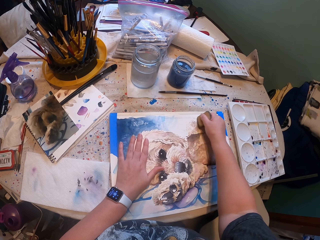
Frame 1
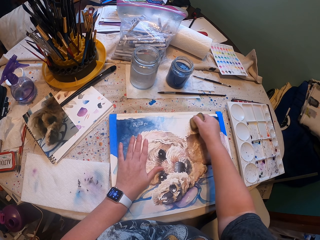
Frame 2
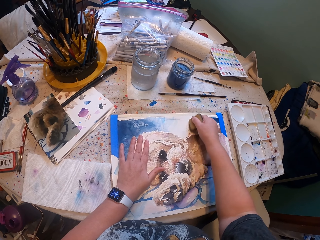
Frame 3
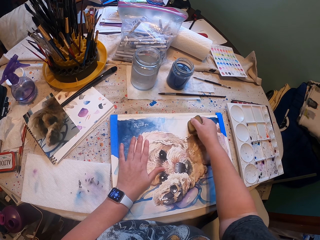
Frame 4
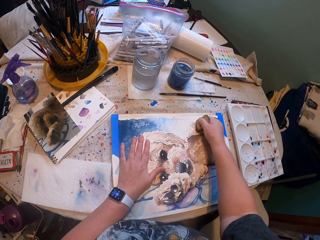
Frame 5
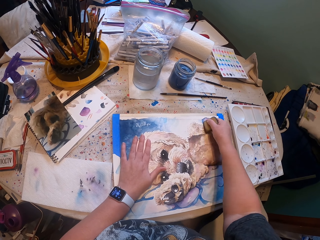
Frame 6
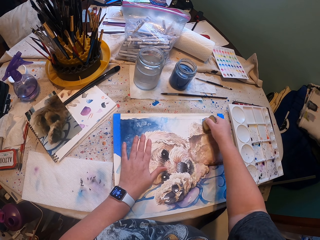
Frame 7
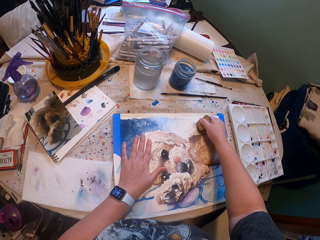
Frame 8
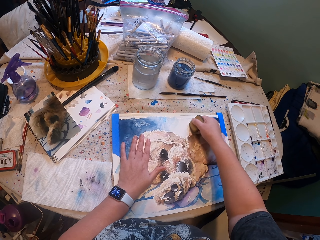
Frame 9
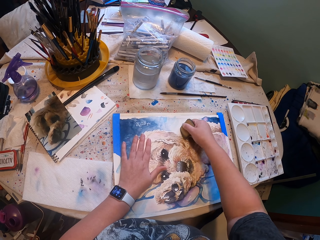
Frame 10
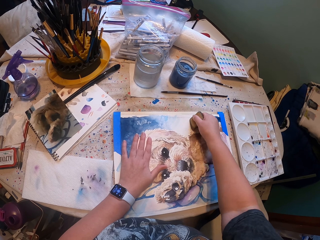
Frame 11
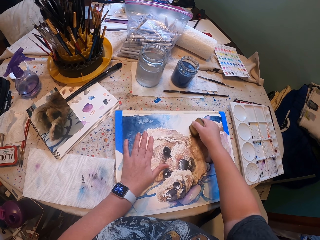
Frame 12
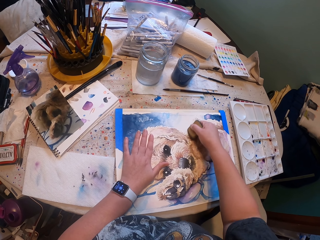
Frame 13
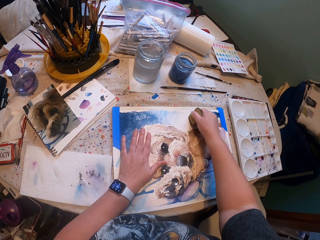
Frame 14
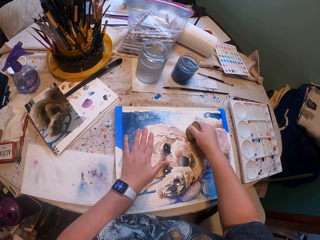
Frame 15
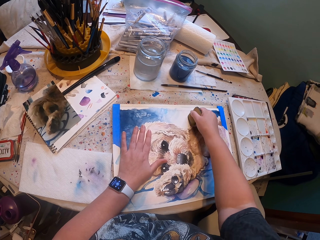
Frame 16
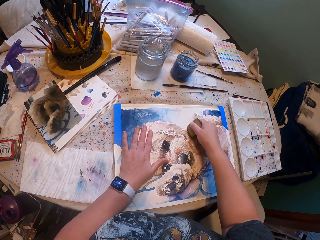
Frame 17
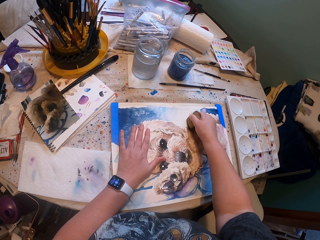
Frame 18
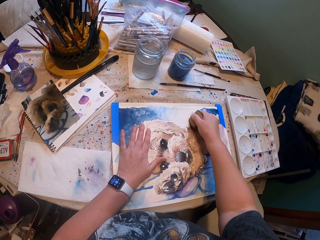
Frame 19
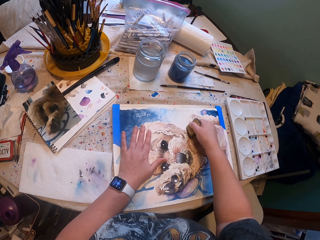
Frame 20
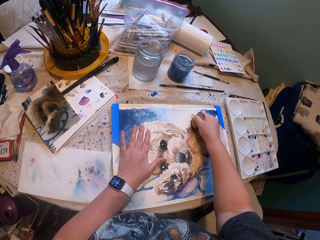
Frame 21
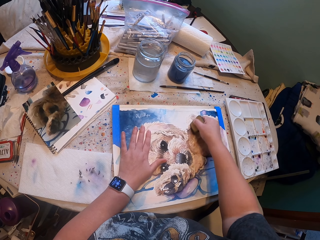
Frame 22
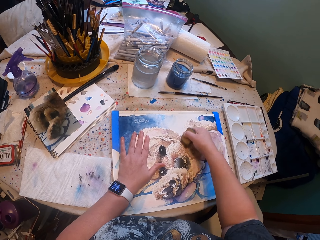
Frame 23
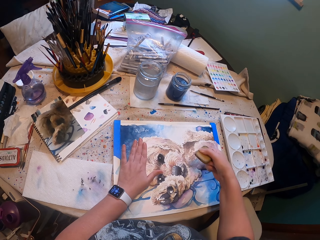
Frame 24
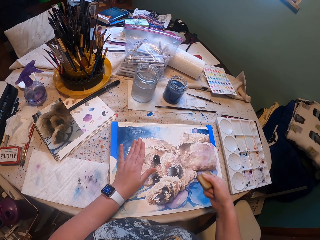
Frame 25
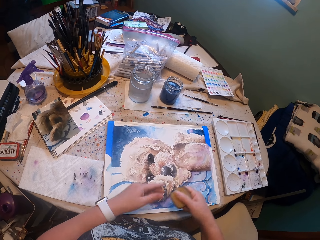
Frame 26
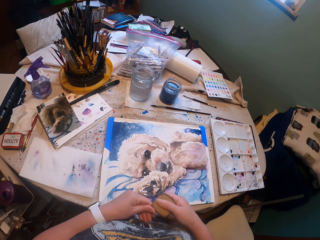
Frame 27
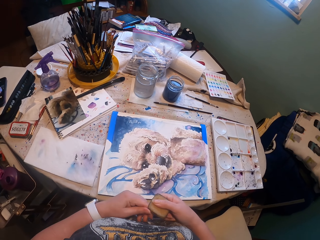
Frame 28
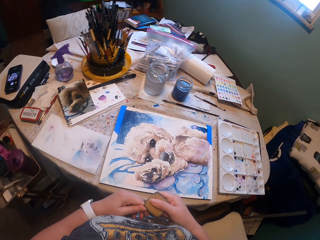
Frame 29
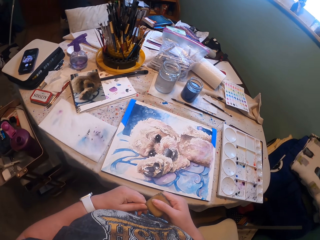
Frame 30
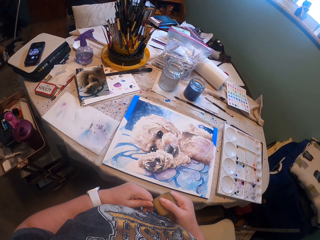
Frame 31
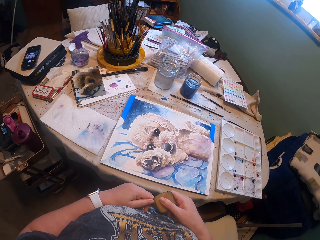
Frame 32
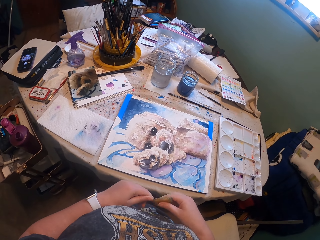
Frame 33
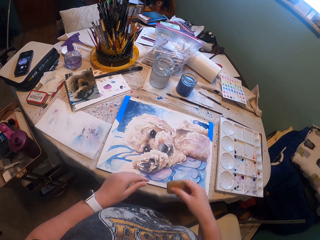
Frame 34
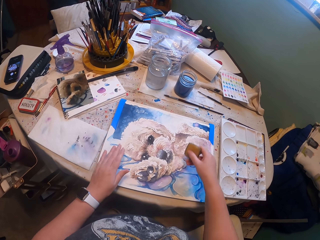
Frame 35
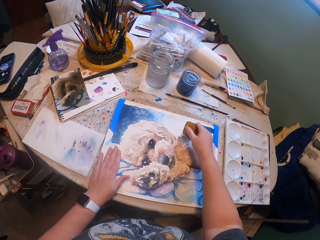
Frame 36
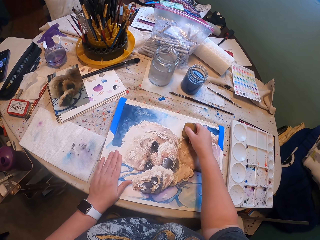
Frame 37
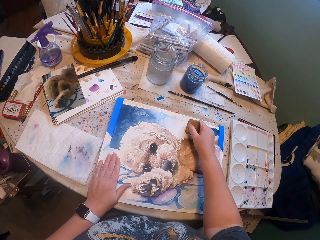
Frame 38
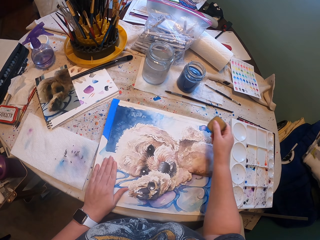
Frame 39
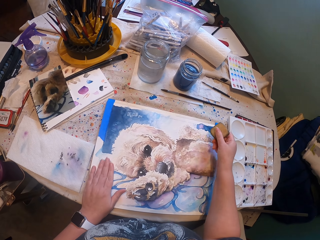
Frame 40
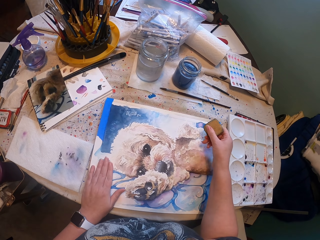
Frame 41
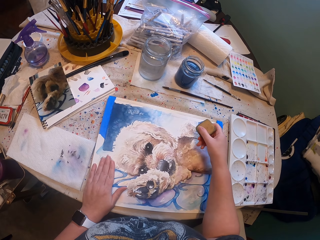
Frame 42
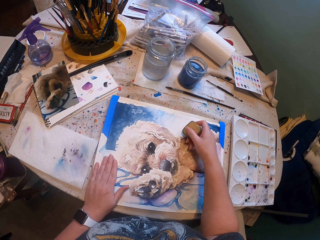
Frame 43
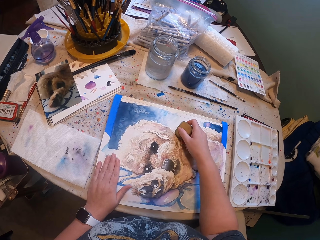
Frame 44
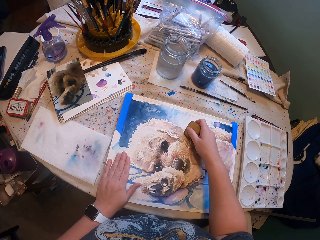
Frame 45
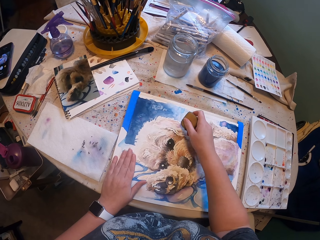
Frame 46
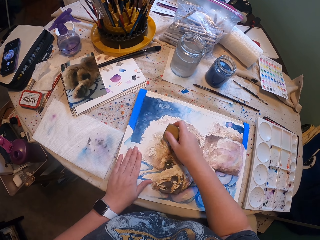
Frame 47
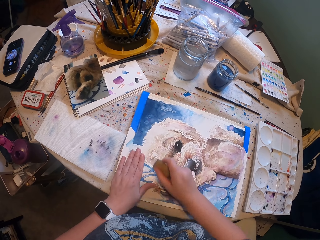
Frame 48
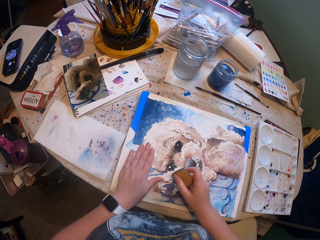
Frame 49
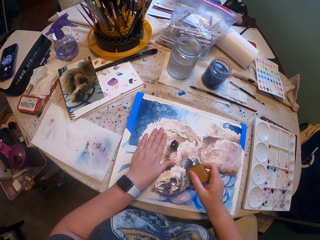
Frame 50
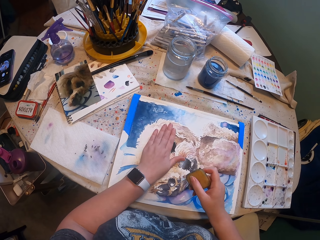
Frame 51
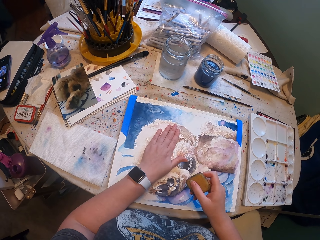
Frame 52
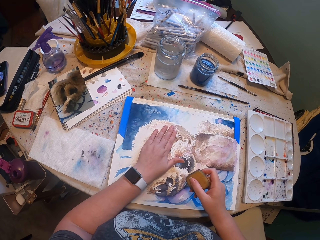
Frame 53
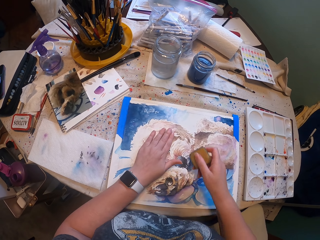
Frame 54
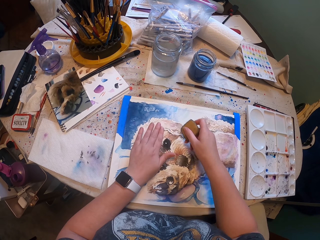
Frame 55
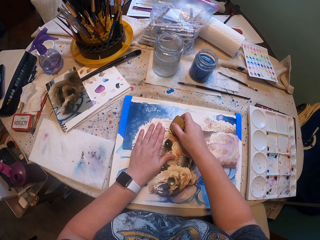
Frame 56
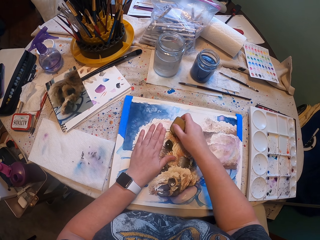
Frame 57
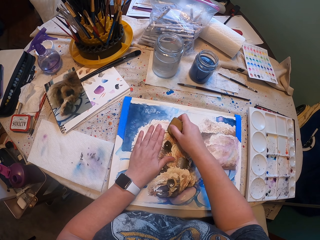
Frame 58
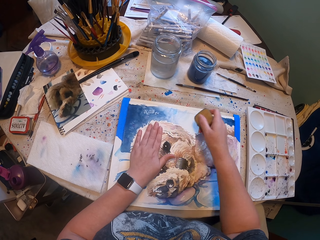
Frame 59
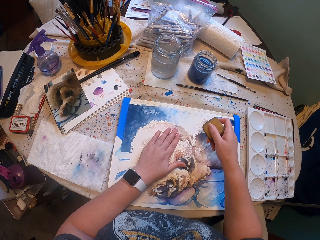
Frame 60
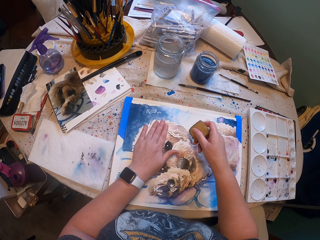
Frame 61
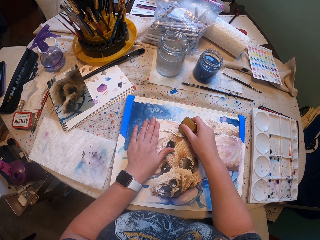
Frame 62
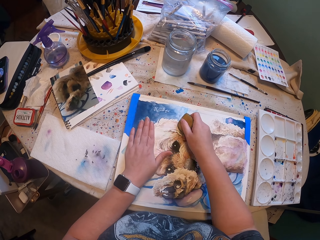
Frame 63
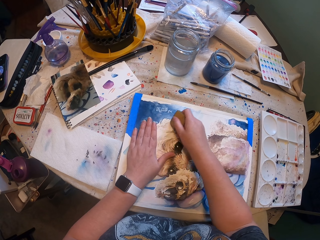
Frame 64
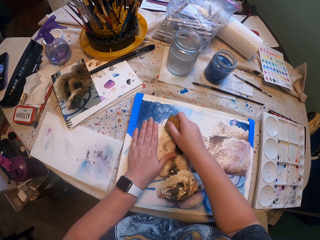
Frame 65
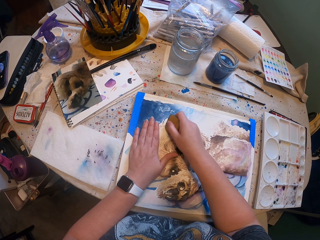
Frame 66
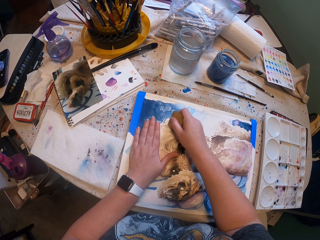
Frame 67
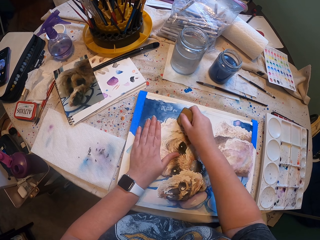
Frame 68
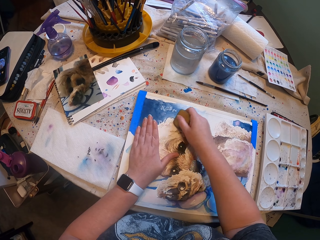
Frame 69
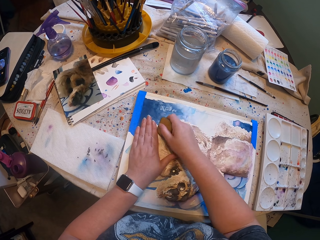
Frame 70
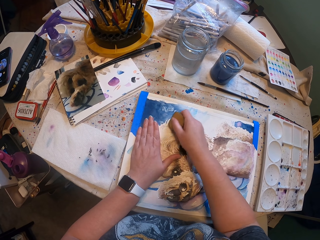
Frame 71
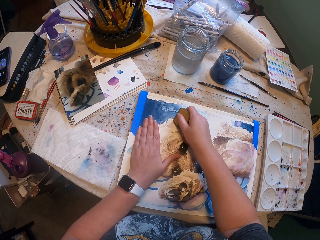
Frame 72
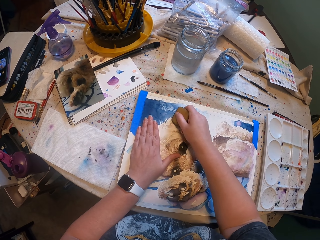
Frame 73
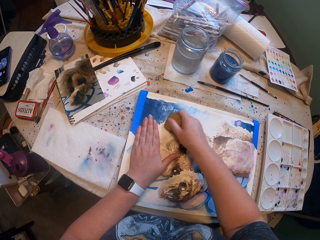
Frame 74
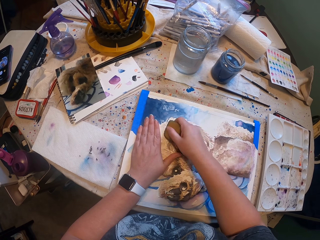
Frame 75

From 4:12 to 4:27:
The camera wearer removes something from something. They do something with something on the drawing. They touch the drawing with the hand. They do something with something on the drawing.

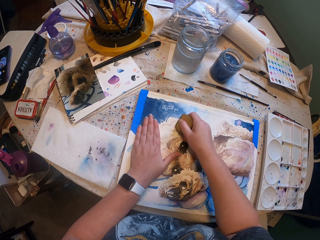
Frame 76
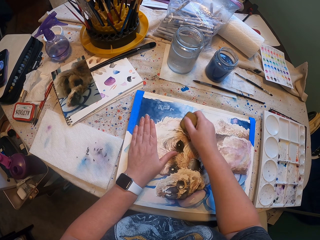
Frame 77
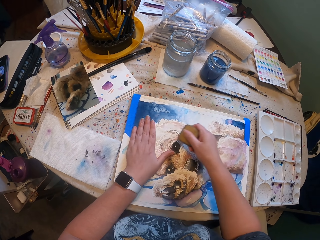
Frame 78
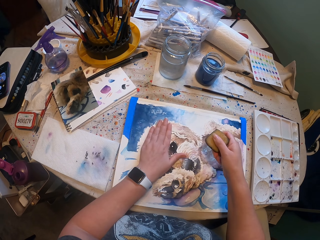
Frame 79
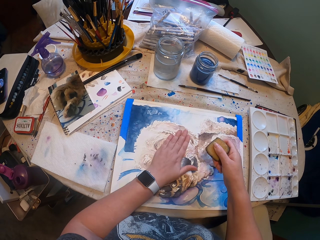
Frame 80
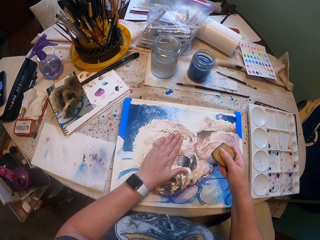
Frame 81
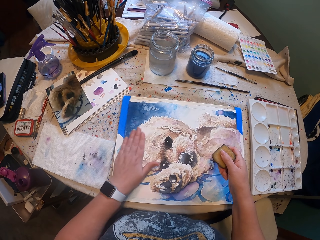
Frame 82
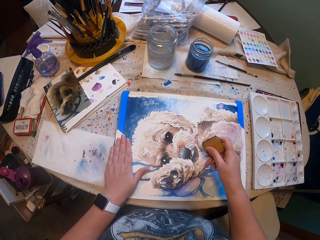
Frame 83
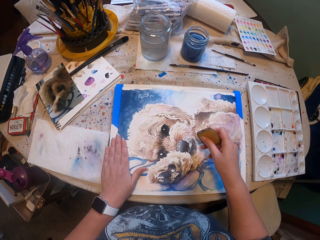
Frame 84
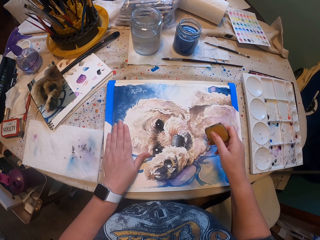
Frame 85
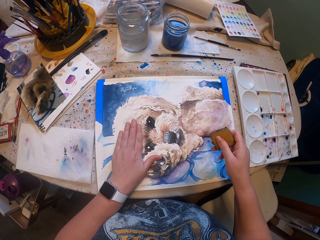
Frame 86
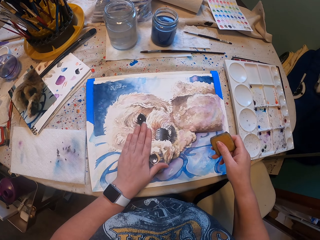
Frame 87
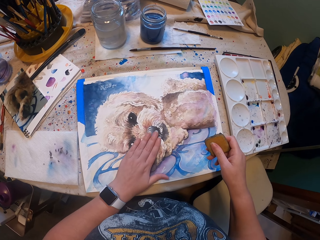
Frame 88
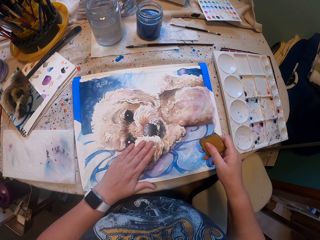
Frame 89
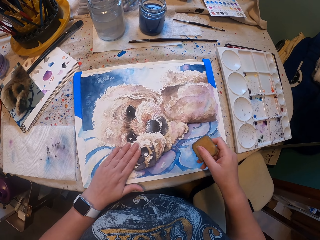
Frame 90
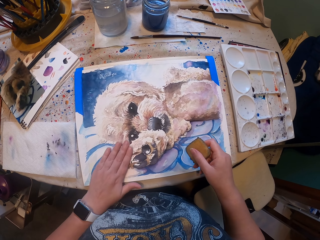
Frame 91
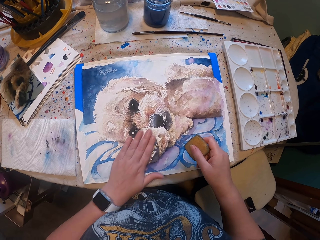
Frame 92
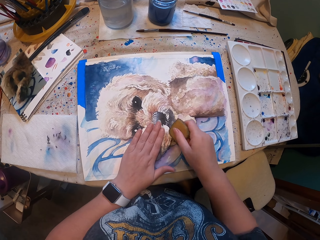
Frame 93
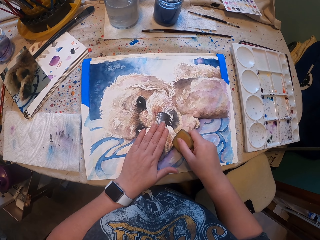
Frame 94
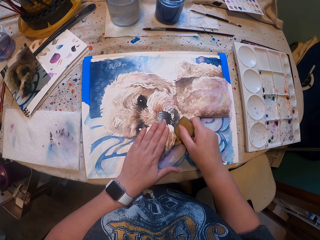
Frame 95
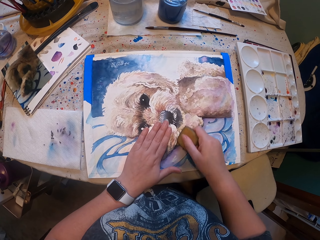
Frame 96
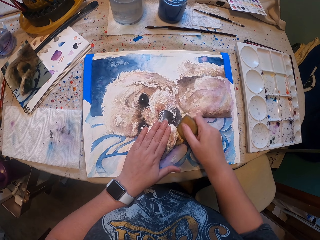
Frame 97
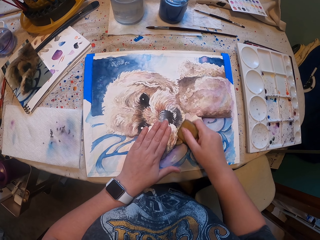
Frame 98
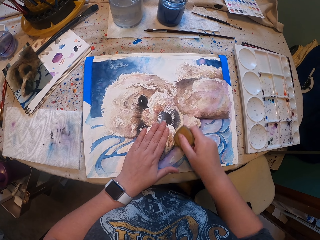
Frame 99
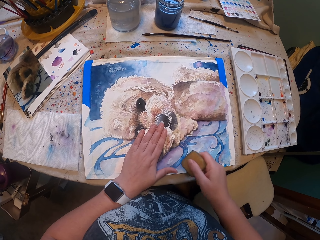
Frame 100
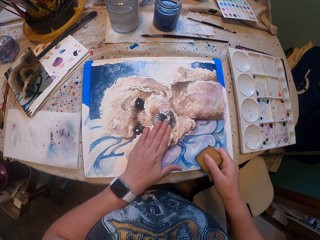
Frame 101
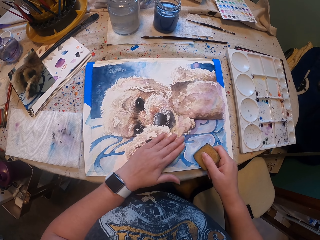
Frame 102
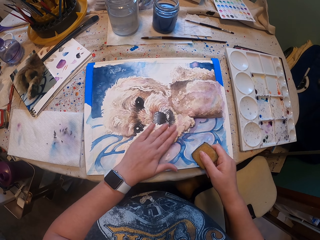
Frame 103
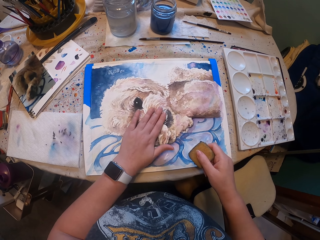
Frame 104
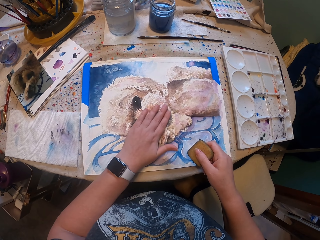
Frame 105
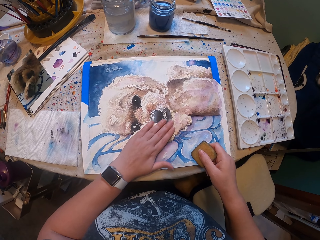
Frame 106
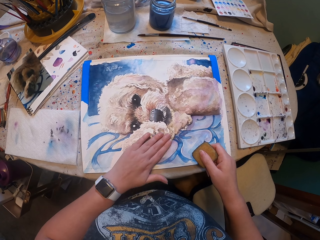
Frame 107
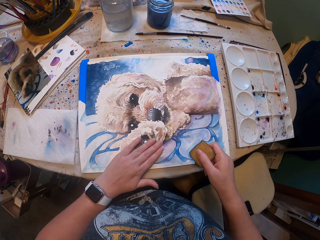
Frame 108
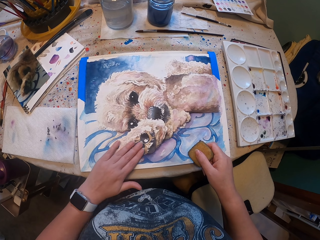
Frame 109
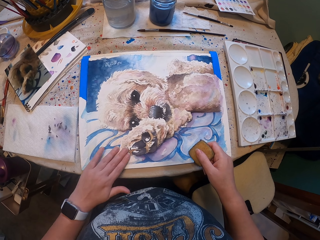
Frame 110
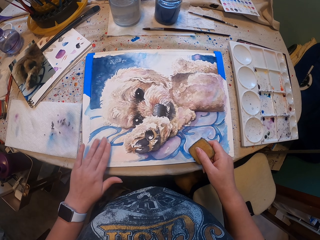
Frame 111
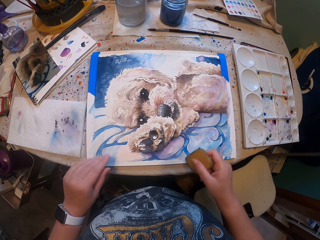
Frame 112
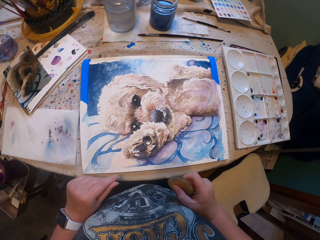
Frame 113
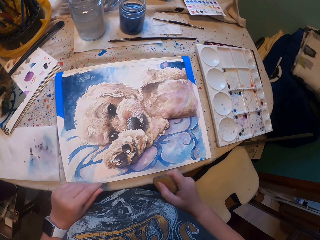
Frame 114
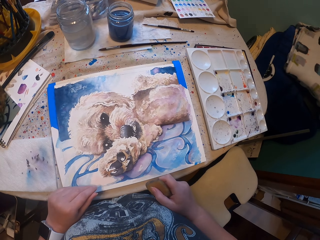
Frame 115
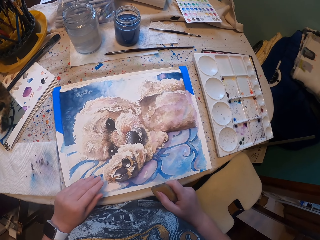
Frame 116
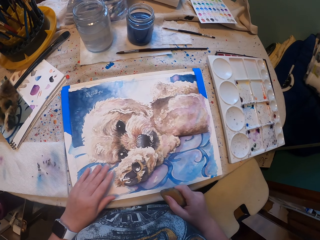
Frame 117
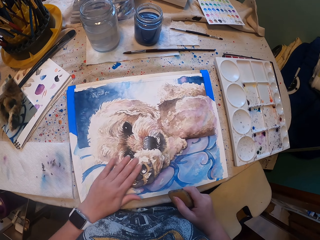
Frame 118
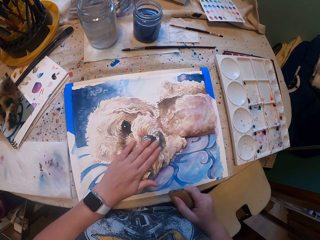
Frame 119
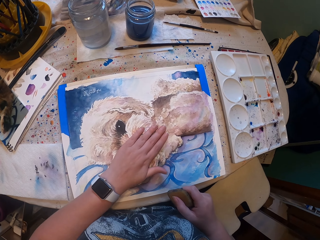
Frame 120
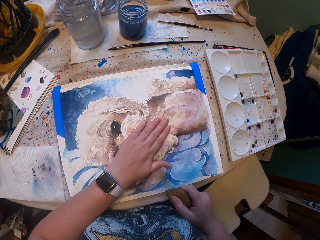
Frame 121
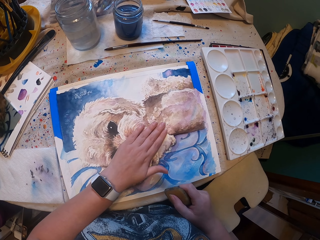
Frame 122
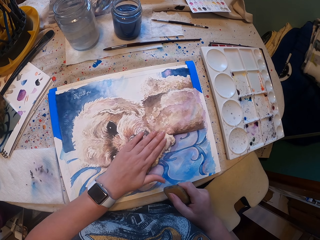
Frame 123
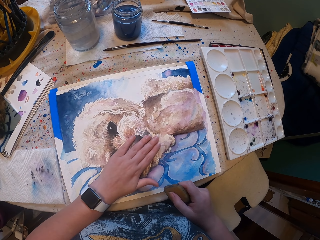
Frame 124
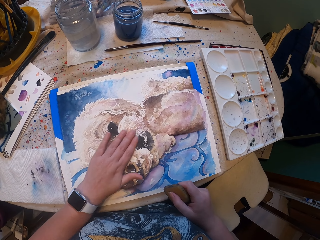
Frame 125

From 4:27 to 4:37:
The camera wearer wipes the drawing with the hand. They touch the paper. They do something with something on the drawing. They lap the drawings. They wipe the drawing with the hand. They do something. They touch the drawing with the hand.
